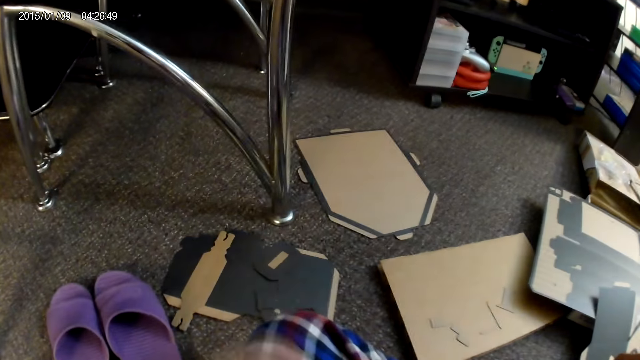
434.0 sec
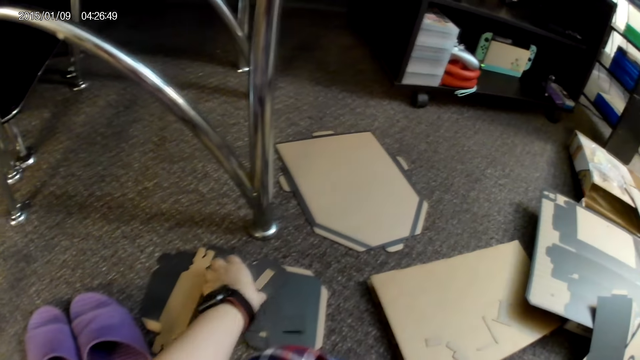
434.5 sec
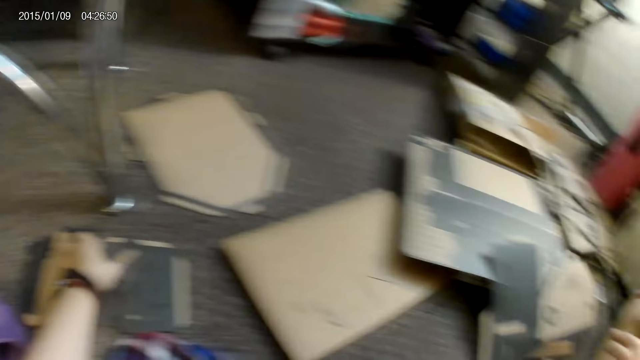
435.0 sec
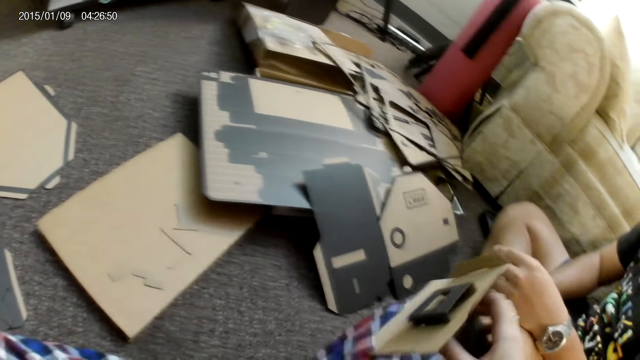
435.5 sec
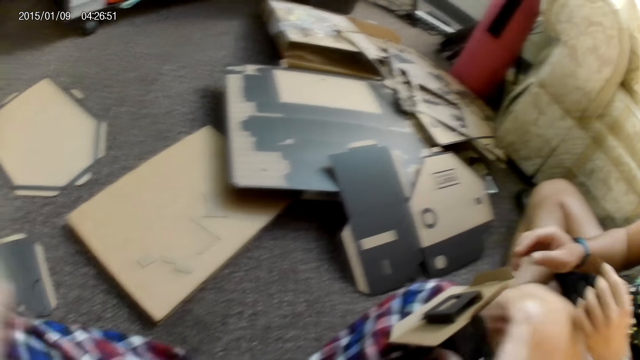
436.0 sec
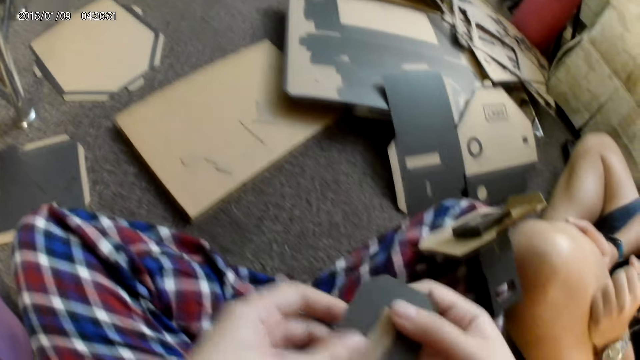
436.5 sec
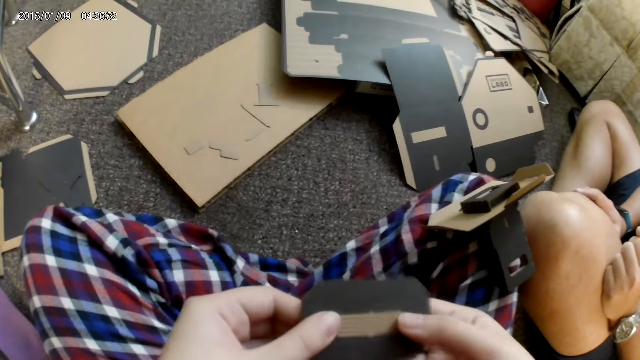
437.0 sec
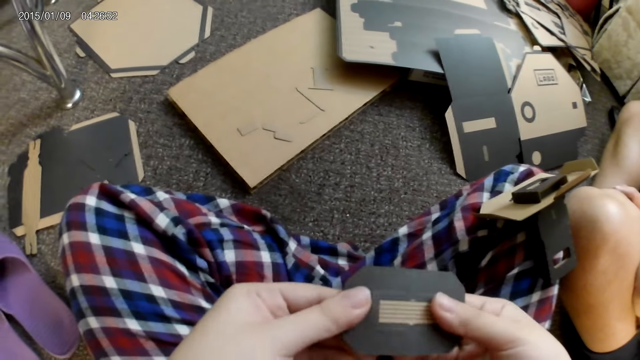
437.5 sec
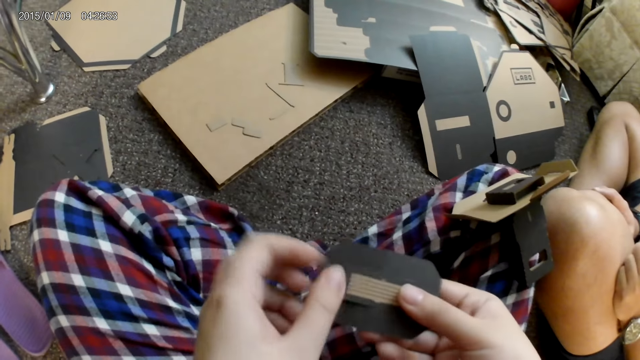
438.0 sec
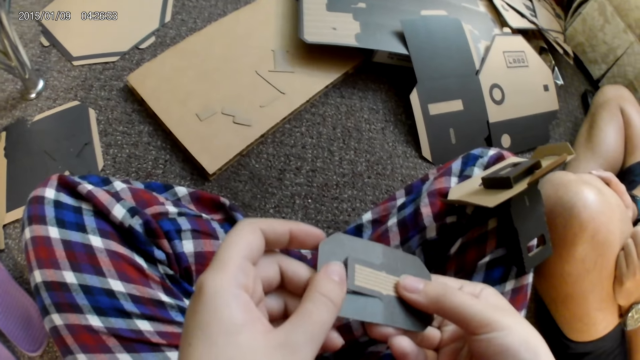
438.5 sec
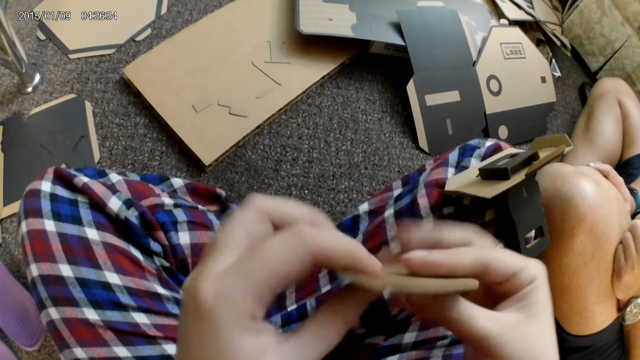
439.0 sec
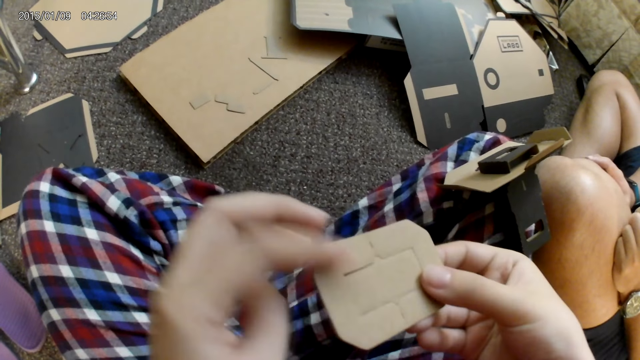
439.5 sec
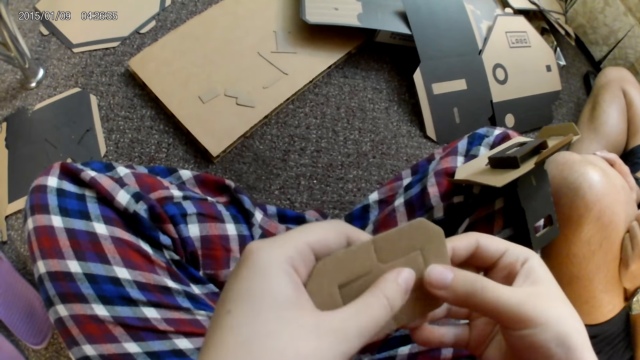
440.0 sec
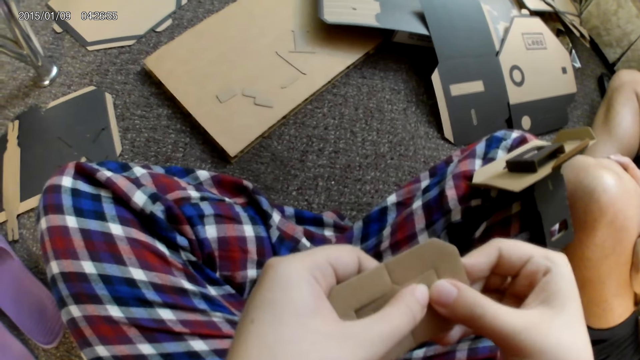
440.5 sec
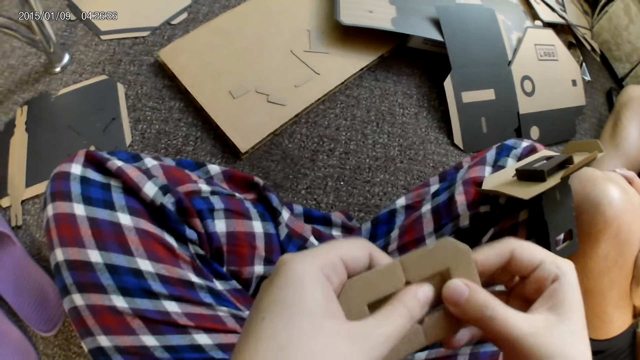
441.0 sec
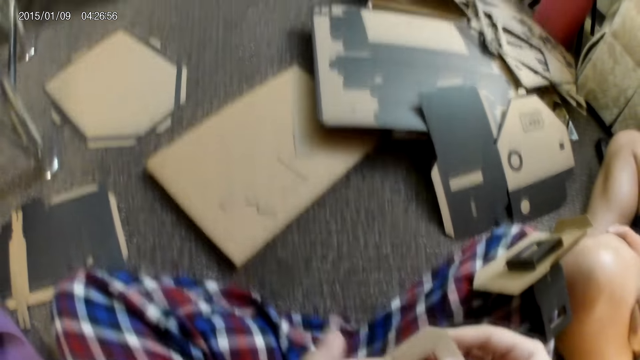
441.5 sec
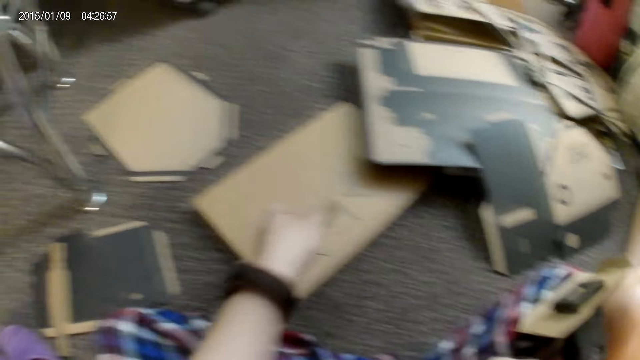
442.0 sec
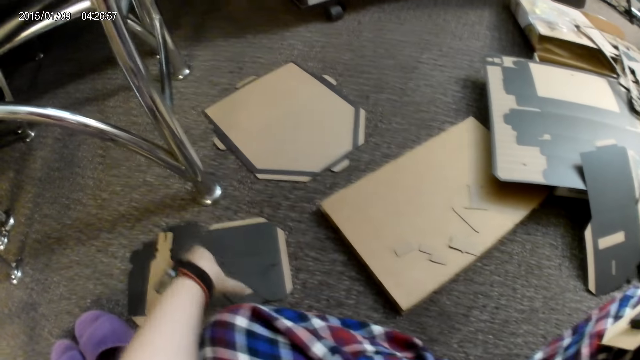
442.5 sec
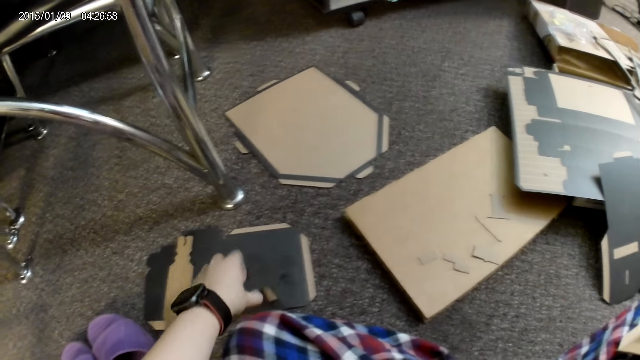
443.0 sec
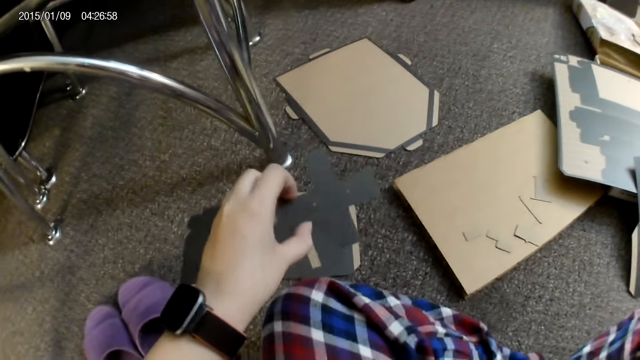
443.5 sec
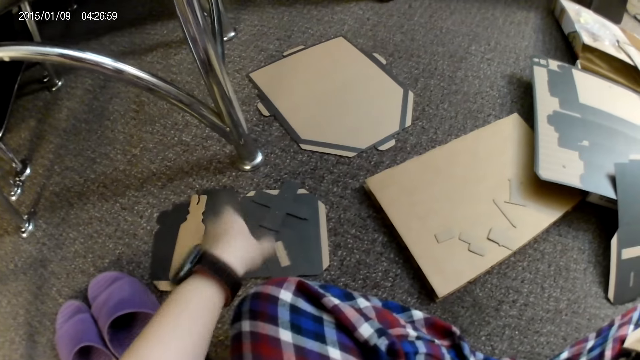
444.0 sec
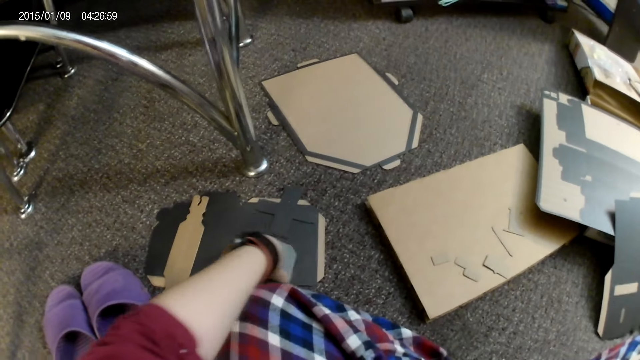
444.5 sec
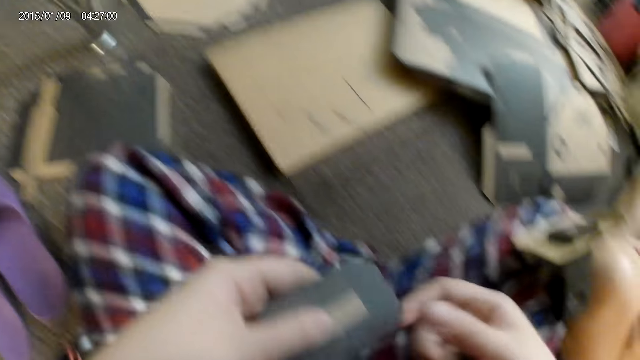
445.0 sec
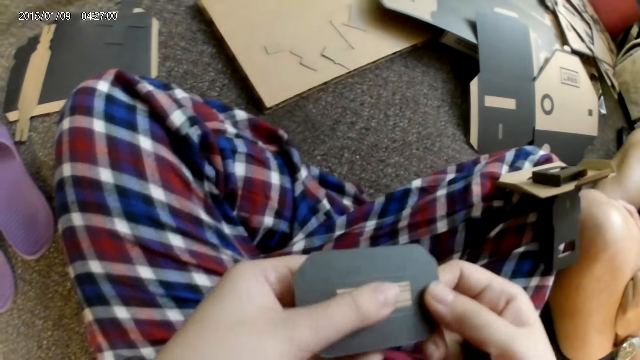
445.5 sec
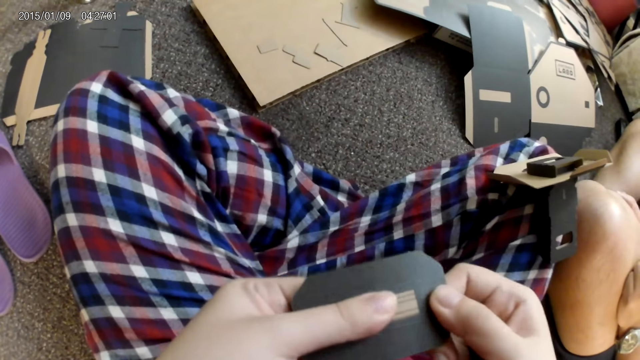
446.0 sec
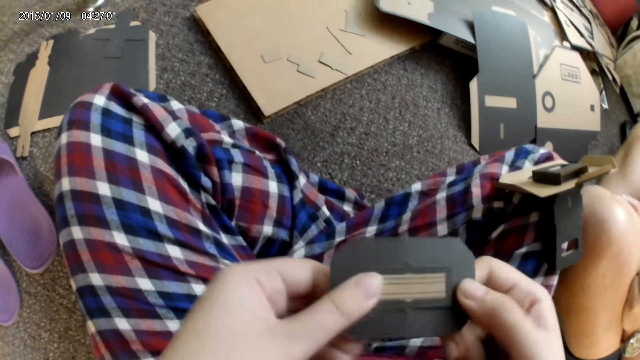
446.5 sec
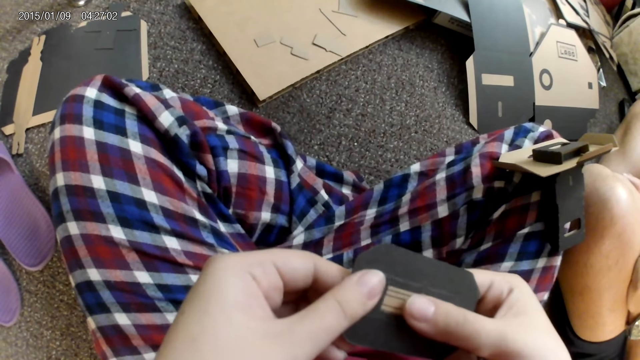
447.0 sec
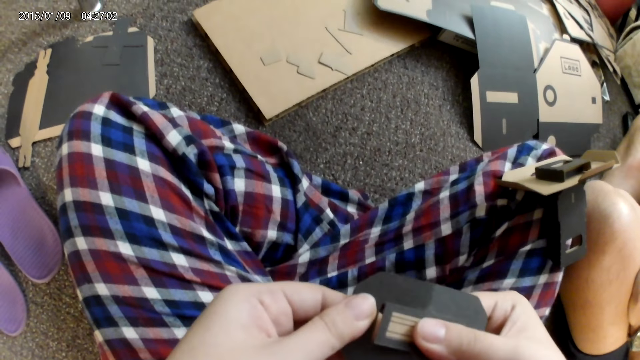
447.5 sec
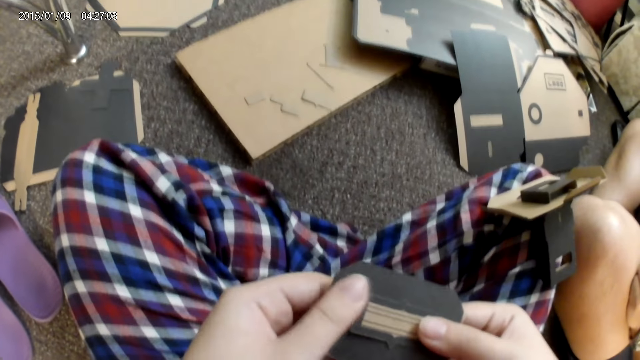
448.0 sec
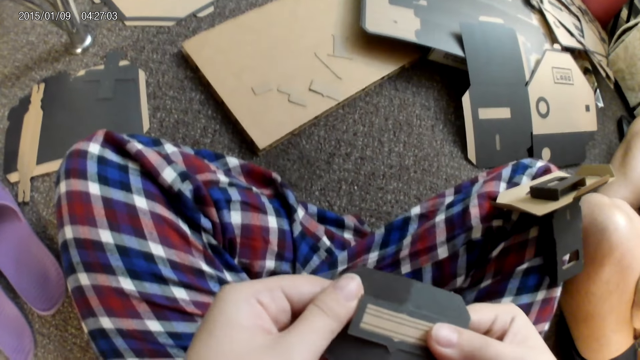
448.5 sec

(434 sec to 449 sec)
The camera wearer picks up a cardboard piece from the floor with her left hand. She places the assembled cardboard pieces on her lap with her right hand. She presses a part of the cardboard piece with her left hand. She tears a cardbox into shape. She turns the cardbox in hands. She tears the cardbox into shape. She places the cutout from the cardboard piece on the floor with her left hand. She picks up a cardboard piece from the floor with her left hand. She drops the cardboard piece on the floor with her left hand. She picks up a cardboard piece from the floor with her left hand. She holds the cardboard piece with both hands. She tears the cardbox into shape. She presses a part of the cardboard piece with her left hand. She presses a part of the cardboard piece with her right hand.

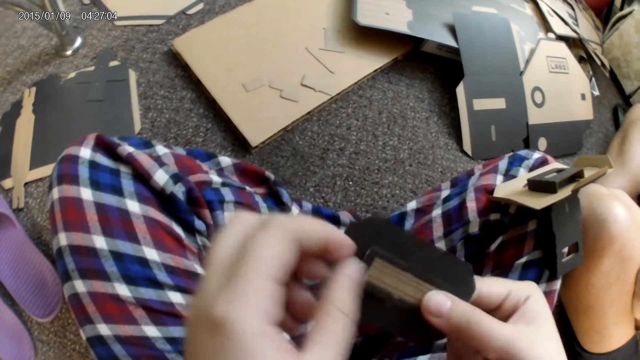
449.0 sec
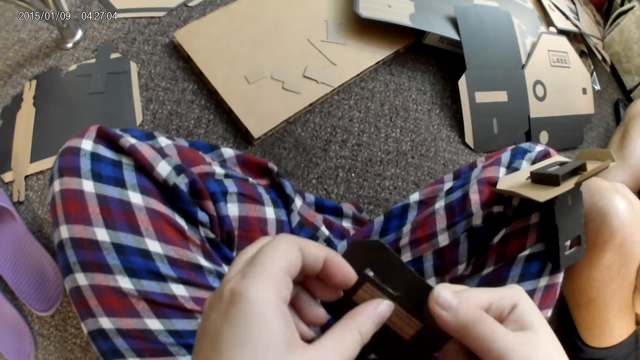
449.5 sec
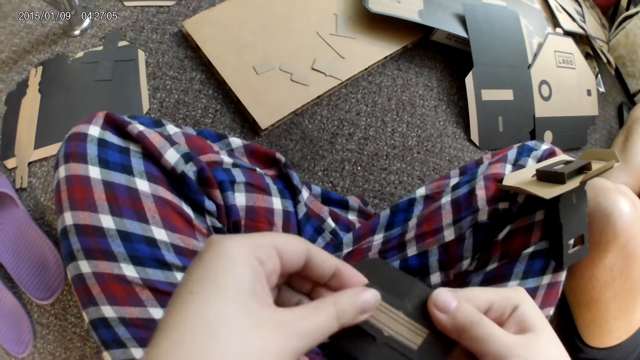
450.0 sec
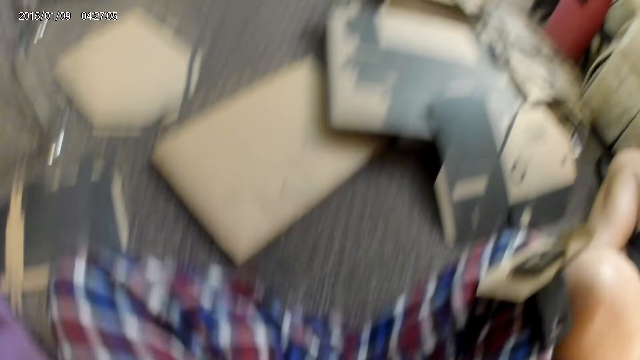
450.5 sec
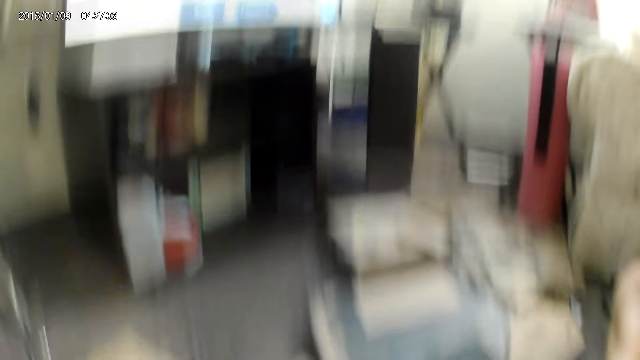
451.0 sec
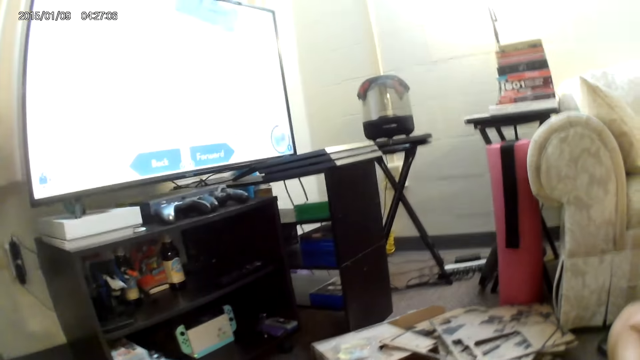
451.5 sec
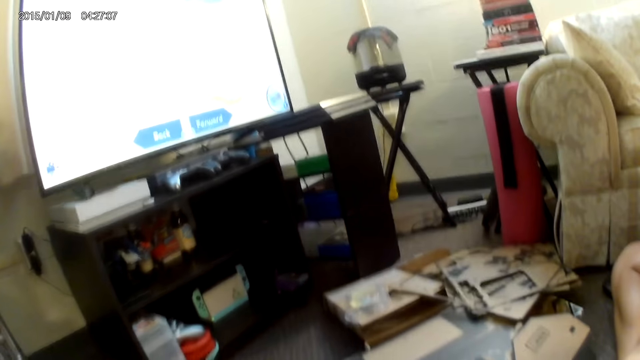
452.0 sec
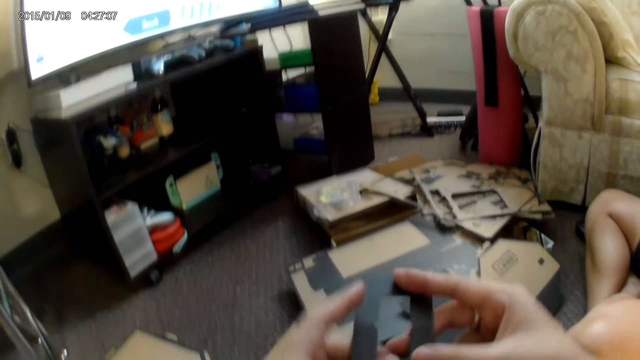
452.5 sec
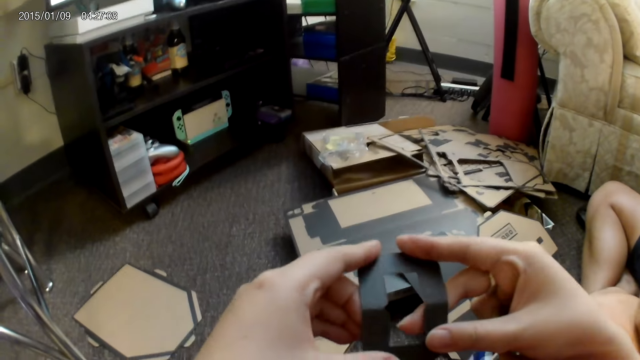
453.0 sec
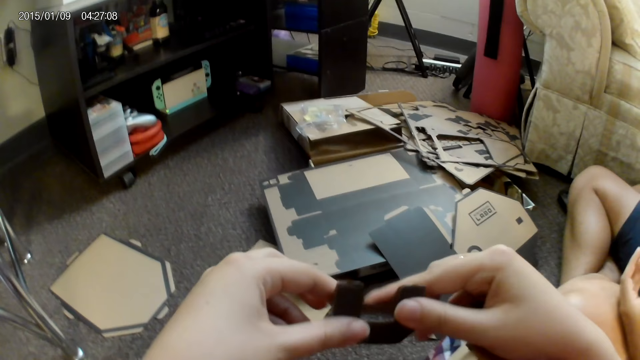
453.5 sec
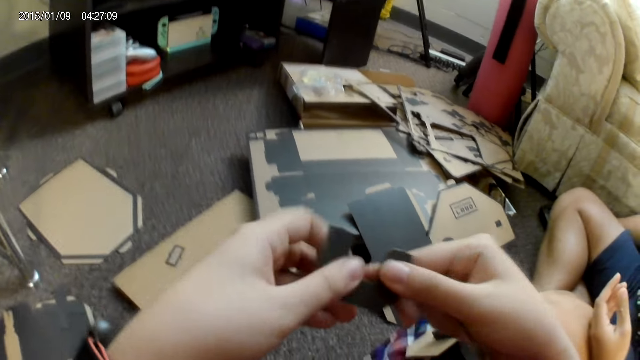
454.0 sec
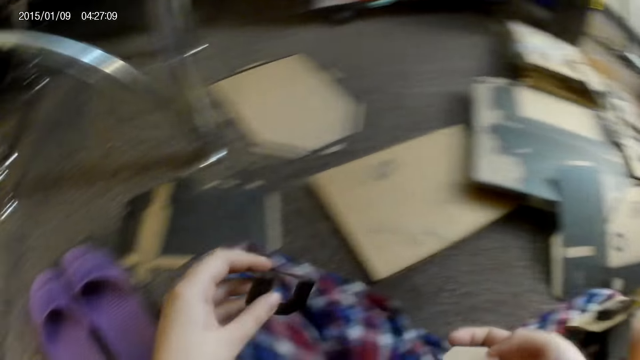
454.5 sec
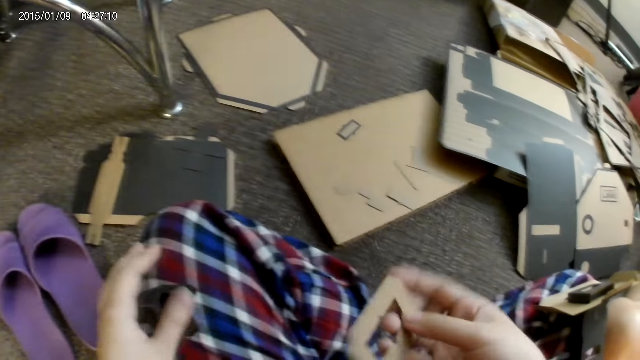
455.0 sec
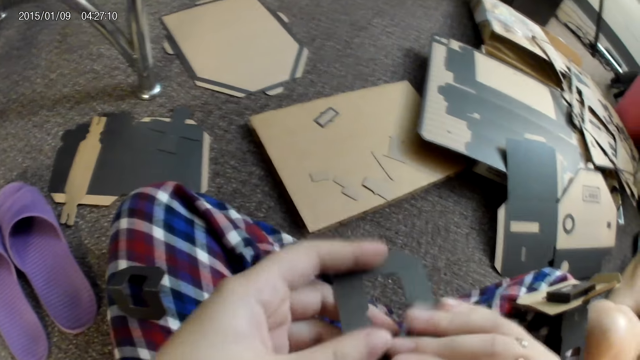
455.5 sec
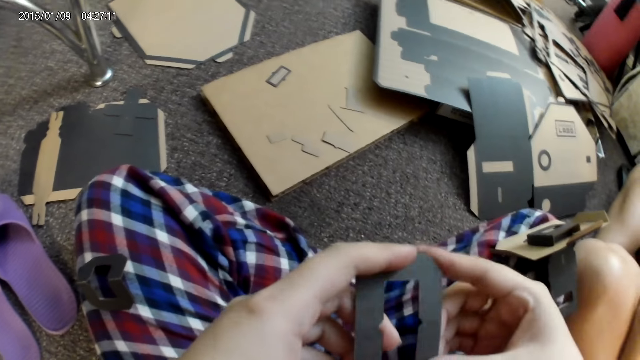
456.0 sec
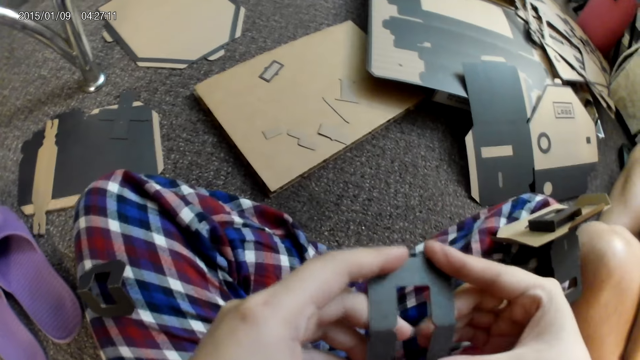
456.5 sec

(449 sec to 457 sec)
The camera wearer places the cutout from the cardboard piece on the floor with her left hand. She bends the cardboard piece with both hands. She places the cardboard piece on her lap with her left hand. She picks another cardboard piece from her lap with her left hand. She bends the cardboard piece with both hands.
